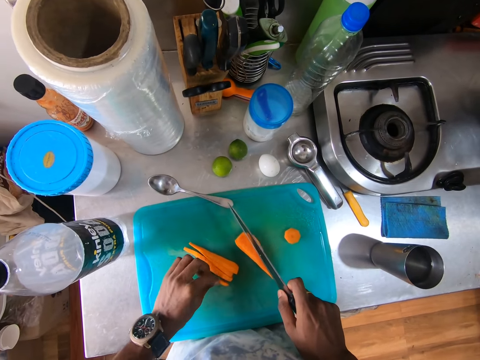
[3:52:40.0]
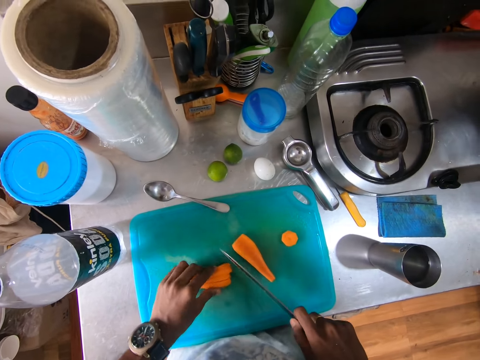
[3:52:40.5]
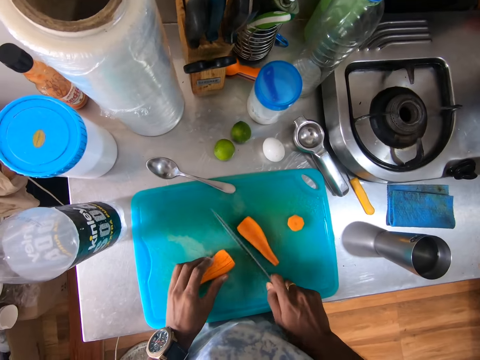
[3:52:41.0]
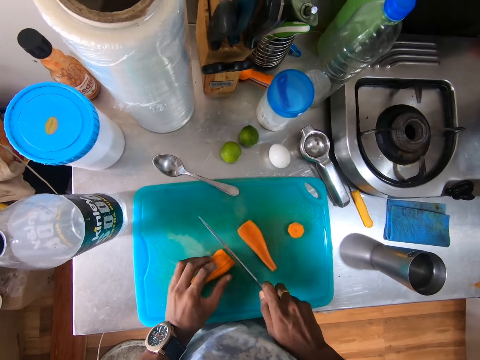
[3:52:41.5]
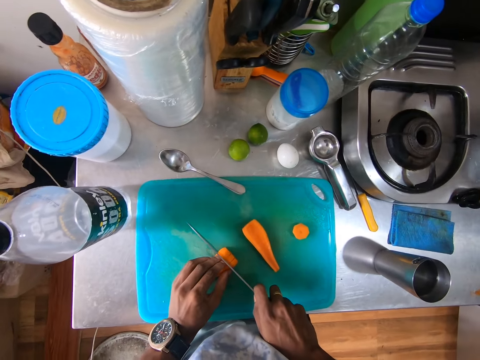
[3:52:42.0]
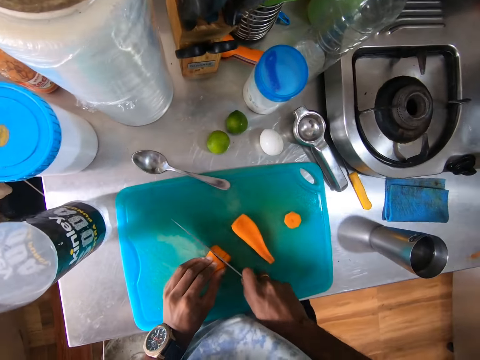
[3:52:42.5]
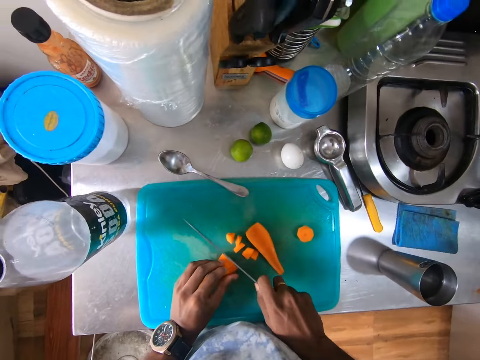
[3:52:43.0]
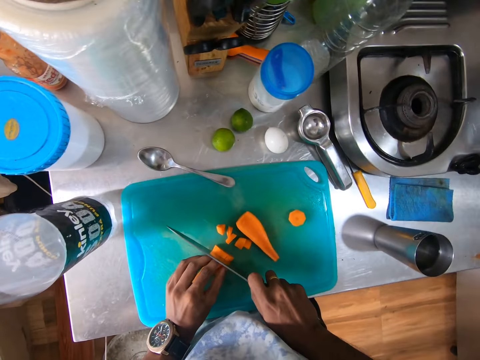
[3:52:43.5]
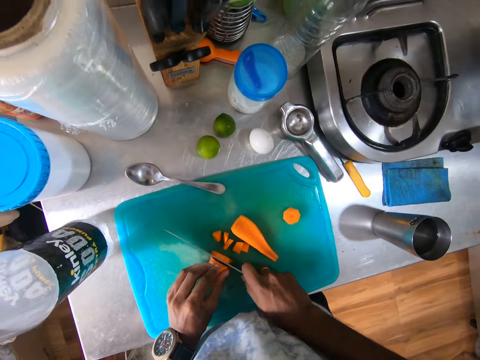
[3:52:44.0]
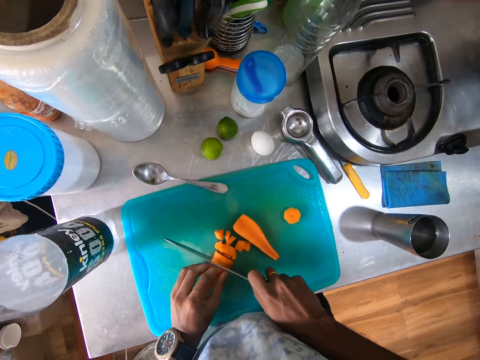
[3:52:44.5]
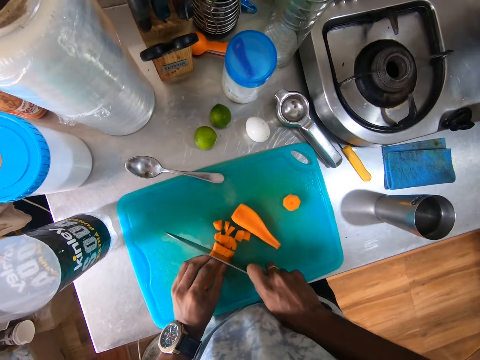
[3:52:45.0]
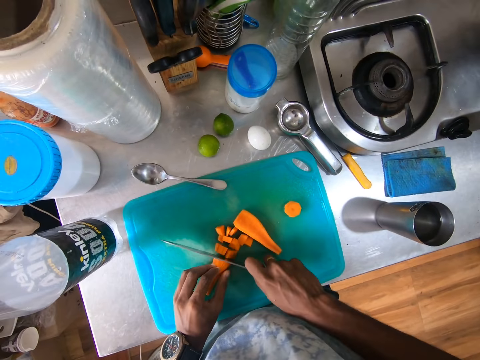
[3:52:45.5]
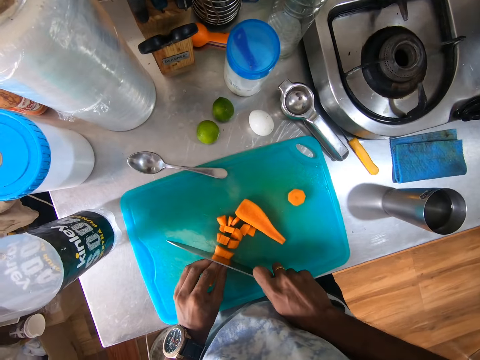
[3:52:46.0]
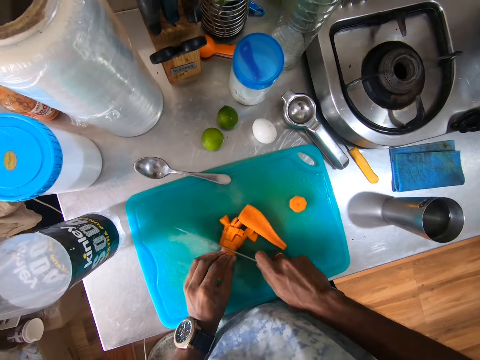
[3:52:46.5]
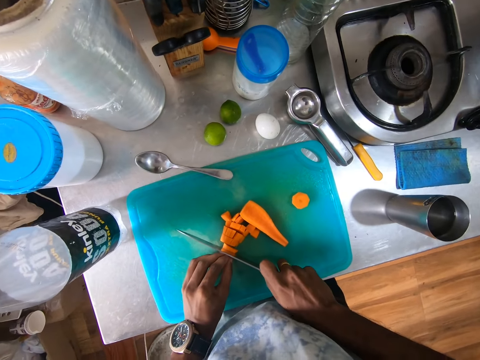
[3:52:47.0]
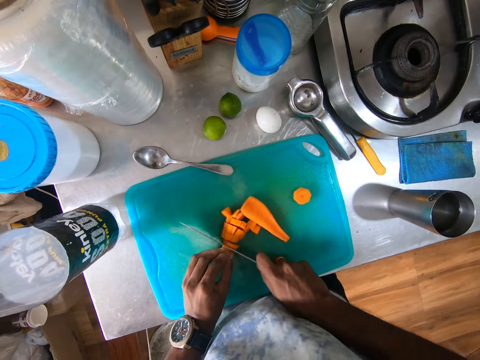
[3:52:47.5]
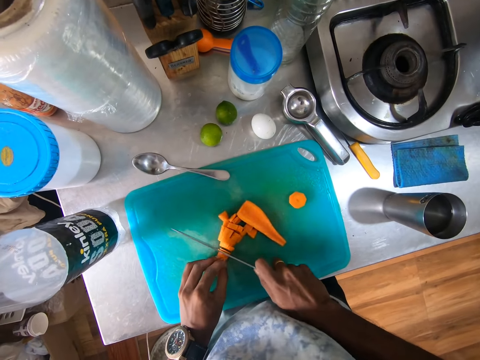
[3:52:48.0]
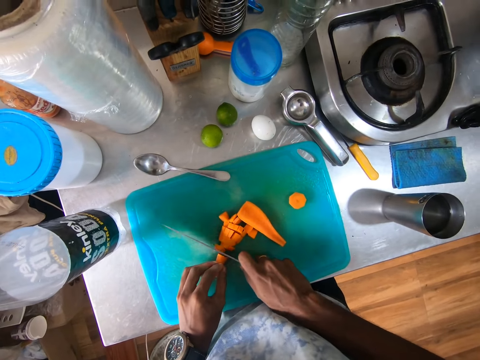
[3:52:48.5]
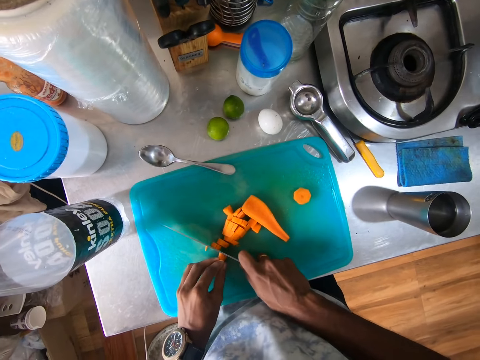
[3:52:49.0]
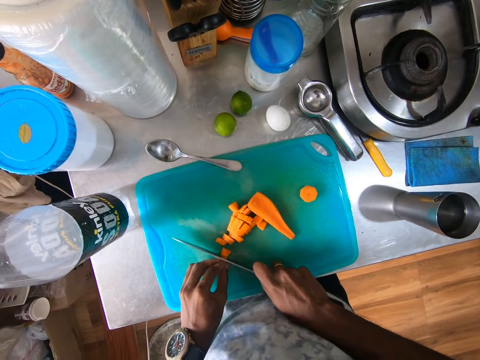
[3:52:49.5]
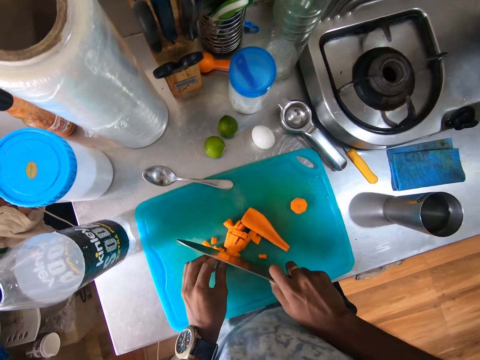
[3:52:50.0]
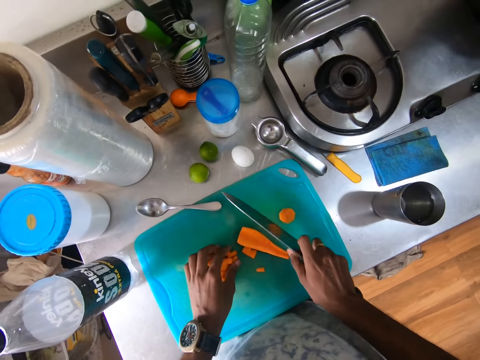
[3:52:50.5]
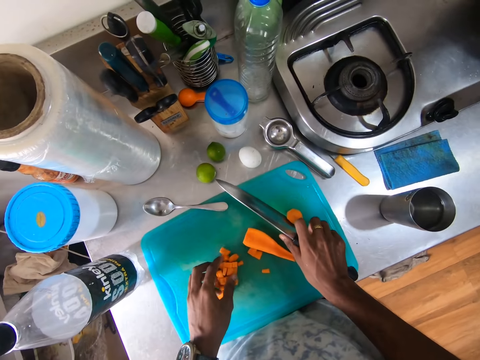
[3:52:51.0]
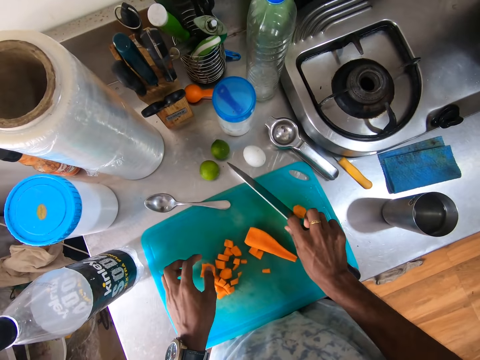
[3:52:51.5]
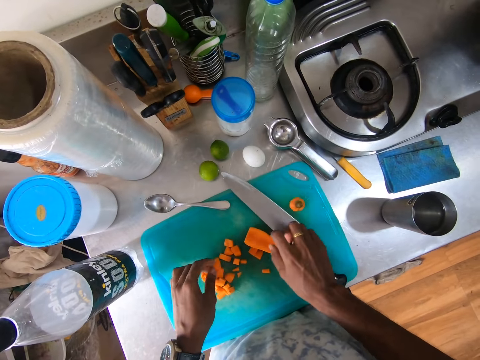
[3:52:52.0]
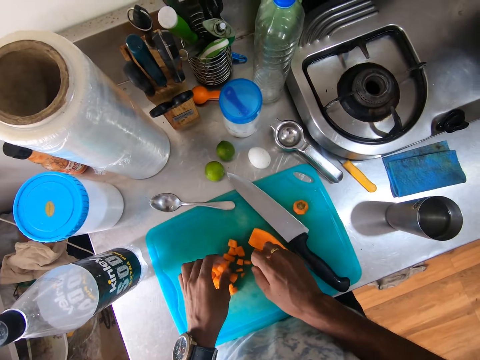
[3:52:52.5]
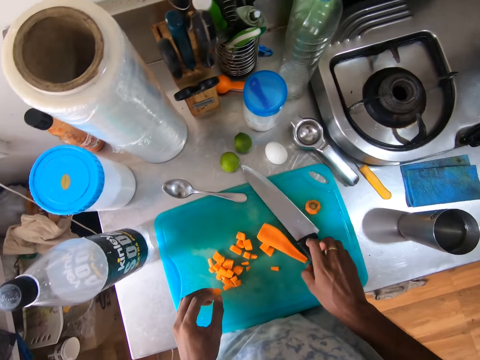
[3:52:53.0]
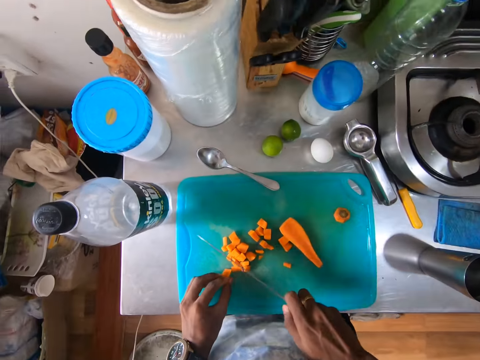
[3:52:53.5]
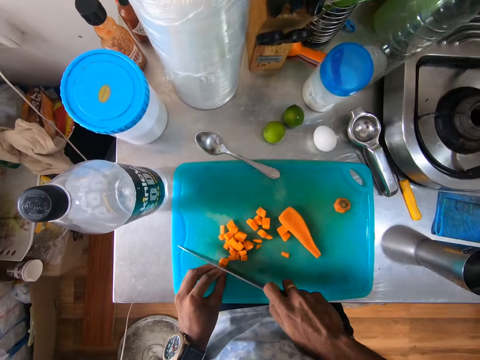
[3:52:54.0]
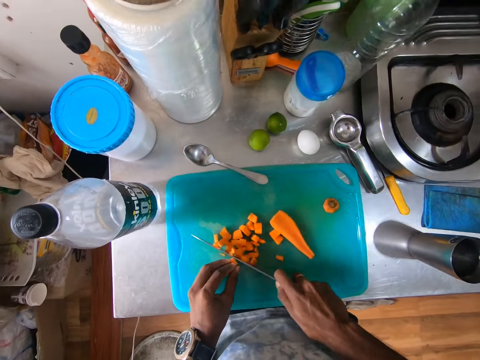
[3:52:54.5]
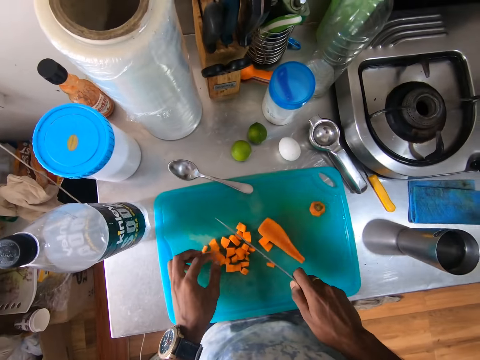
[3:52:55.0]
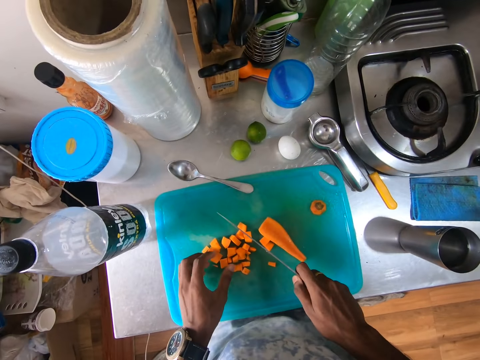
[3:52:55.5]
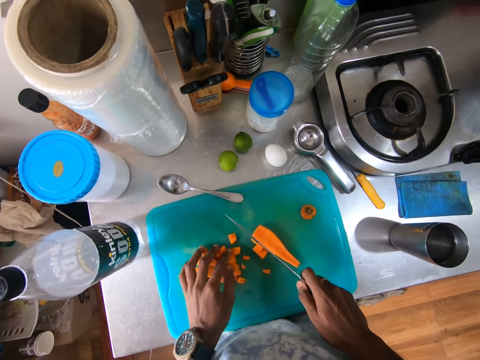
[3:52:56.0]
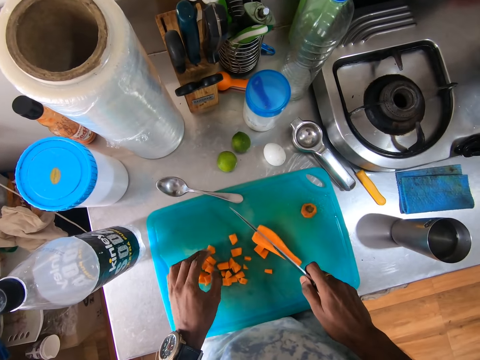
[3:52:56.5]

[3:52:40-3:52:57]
The camera wearer adjusts the carrot slices on the chopping board on the kitchen countertop with her left hand. She taps the chopping board on the kitchen countertop with the knife in her right hand. She chops the carrot slices on the chopping board with the knife in her right hand. She places the knife on the chopping board on the kitchen countertop with her right hand. She adjusts the carrot slices on the chopping board on the kitchen countertop with her left hand. She picks a carrot slice from the chopping board on the kitchen countertop with her left hand. She picks the knife from the chopping board on the kitchen countertop with her right hand. She places the carrot slice on the chopping board on the kitchen countertop with her left hand. She chops the carrot slice on the chopping board with the knife in her right hand. She adjusts the carrot slices on the chopping board on the kitchen countertop with her left hand.

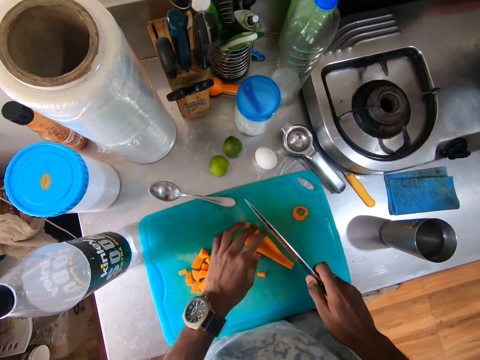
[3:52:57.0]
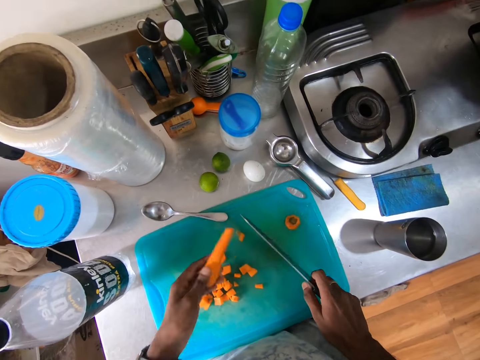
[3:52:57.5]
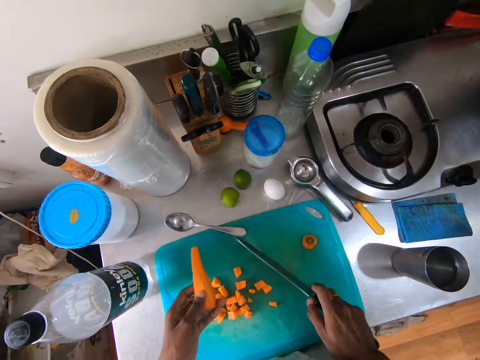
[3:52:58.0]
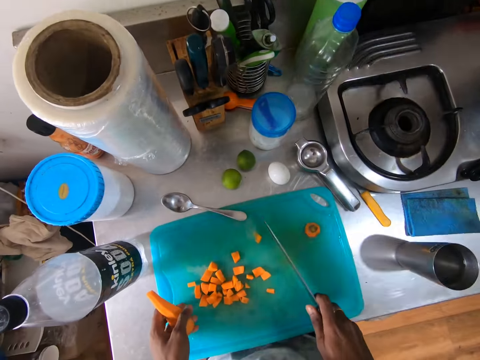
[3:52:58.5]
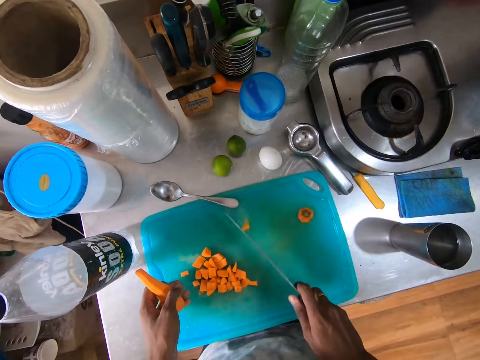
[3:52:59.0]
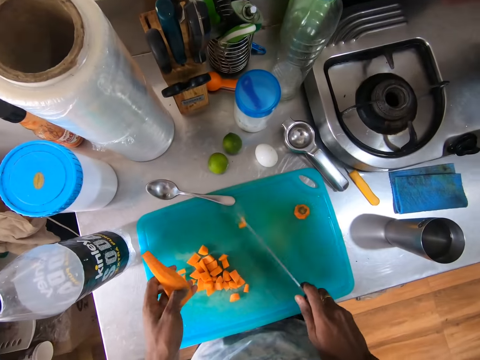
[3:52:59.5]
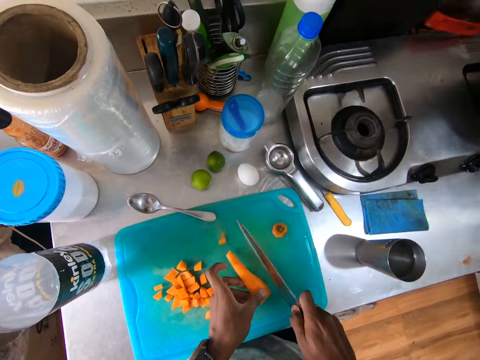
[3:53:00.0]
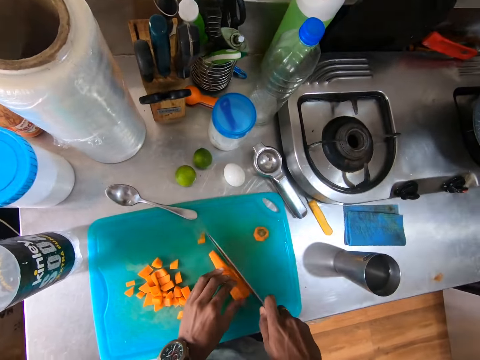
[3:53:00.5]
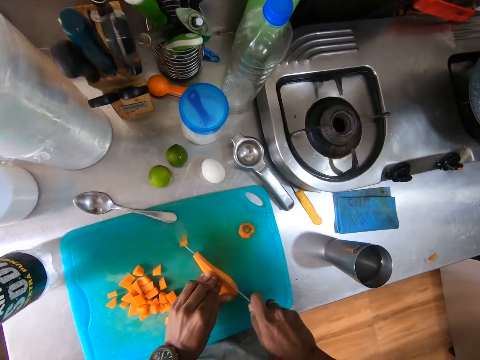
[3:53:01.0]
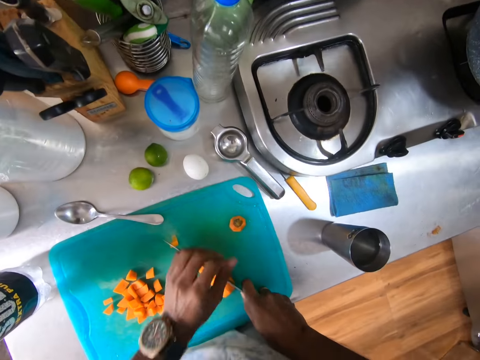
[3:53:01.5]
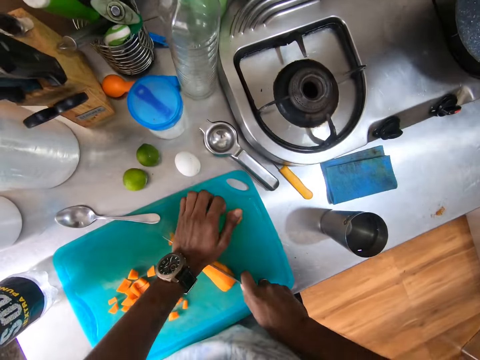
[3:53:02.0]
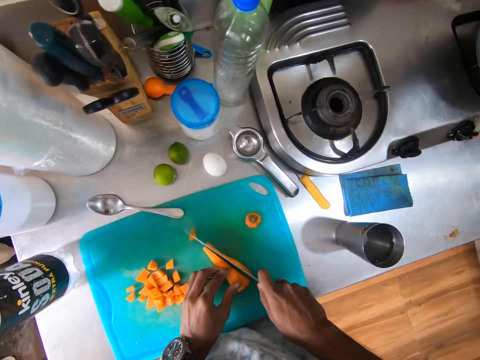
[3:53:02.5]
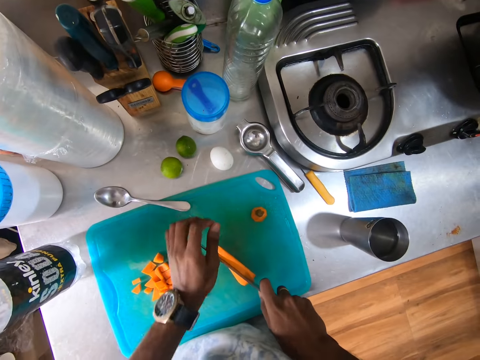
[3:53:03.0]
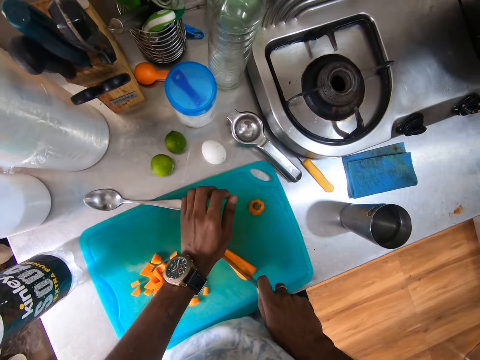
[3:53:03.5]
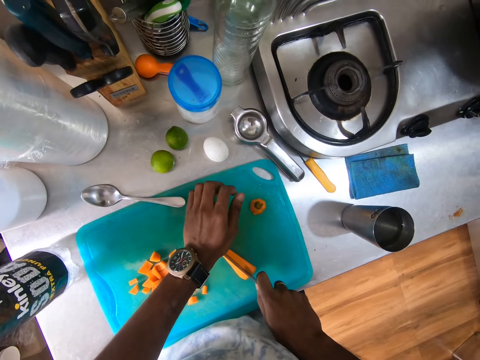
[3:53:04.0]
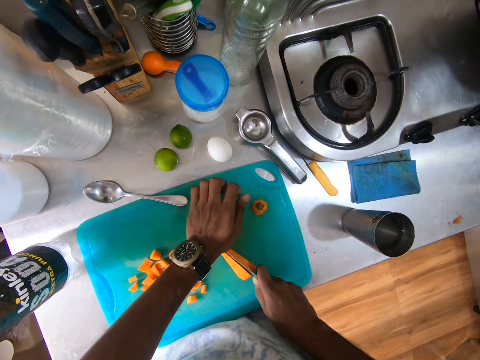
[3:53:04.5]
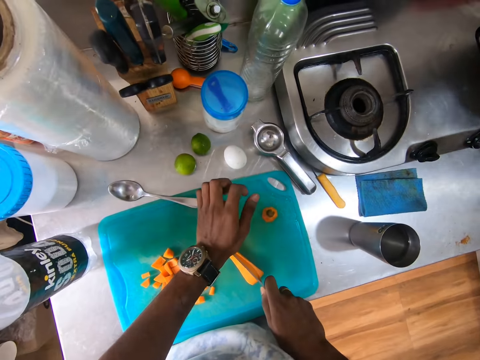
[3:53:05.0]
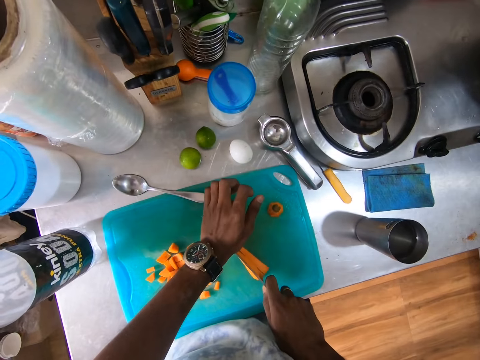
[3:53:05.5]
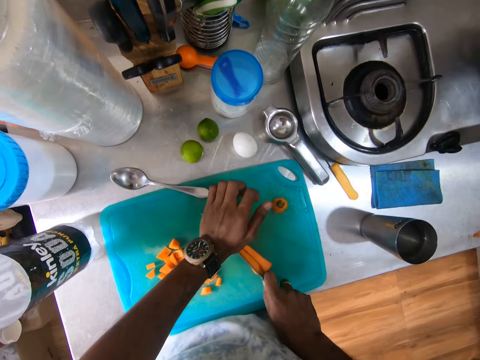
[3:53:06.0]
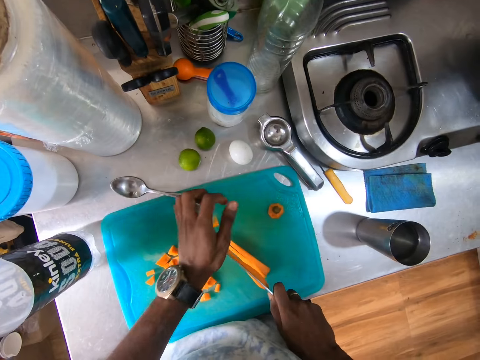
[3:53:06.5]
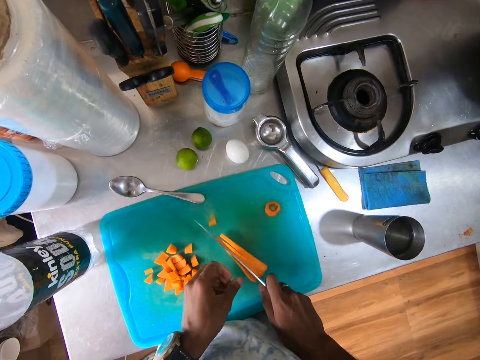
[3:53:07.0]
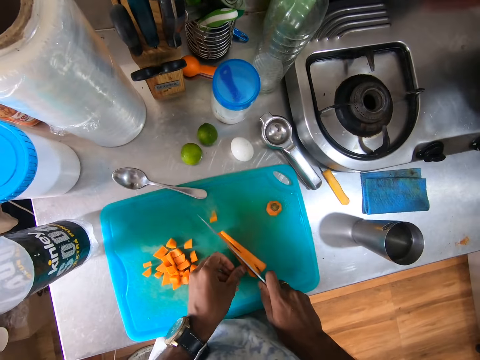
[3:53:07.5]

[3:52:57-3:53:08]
The camera wearer picks the carrot from the chopping board on the kitchen countertop with her left hand. She gathers the carrot slices on the chopping board on the kitchen countertop with the knife in her right hand. She places the carrot on the chopping board on the kitchen countertop with her left hand. She chops the carrot on the chopping board with the knife in her right hand. She chops the carrot on the chopping board with the knife in her hands. She touches the carrot on the chopping board on the kitchen countertop with her left hand. She chops the carrot on the chopping board with the knife in her hands.
